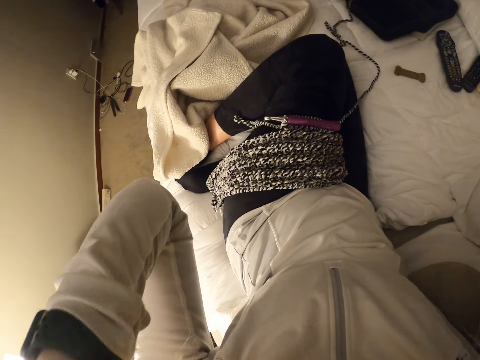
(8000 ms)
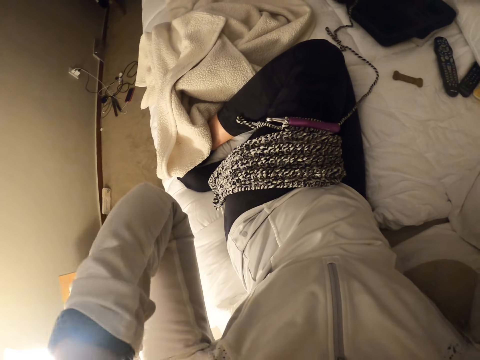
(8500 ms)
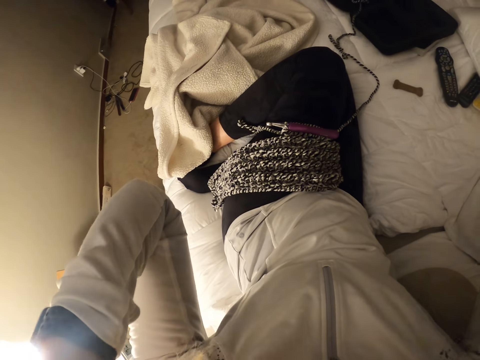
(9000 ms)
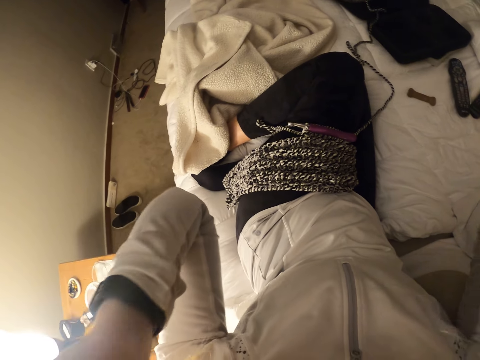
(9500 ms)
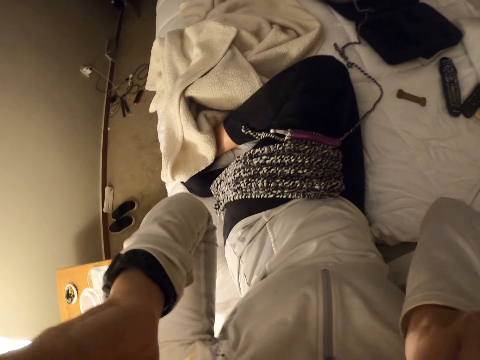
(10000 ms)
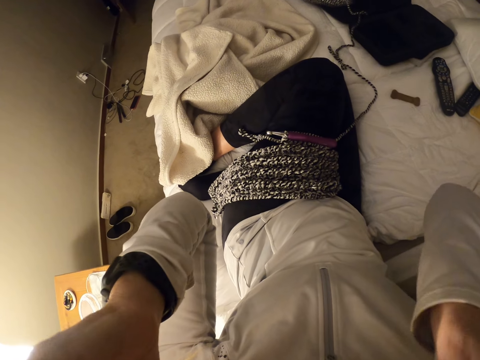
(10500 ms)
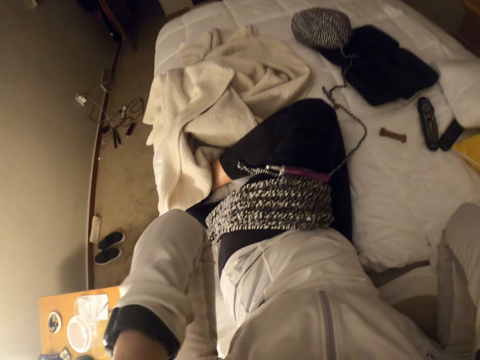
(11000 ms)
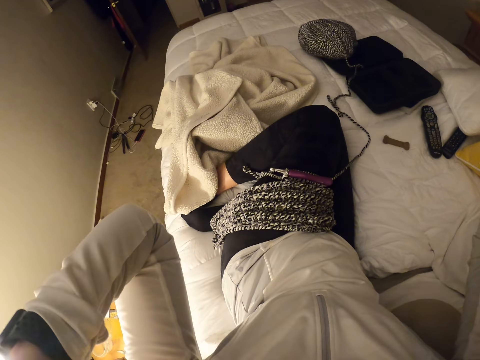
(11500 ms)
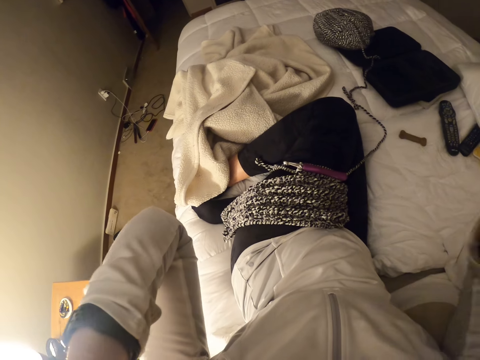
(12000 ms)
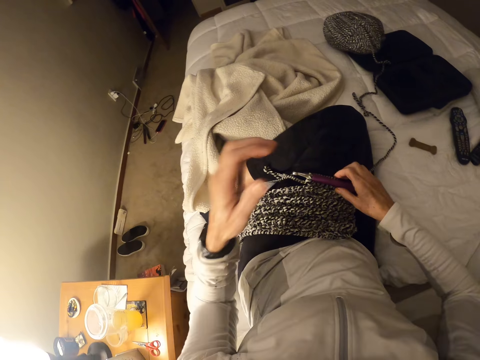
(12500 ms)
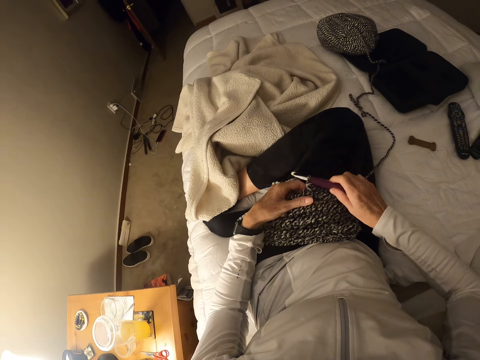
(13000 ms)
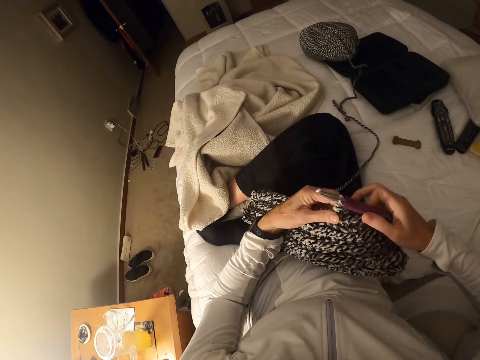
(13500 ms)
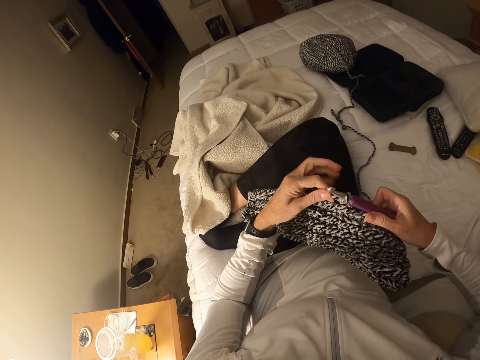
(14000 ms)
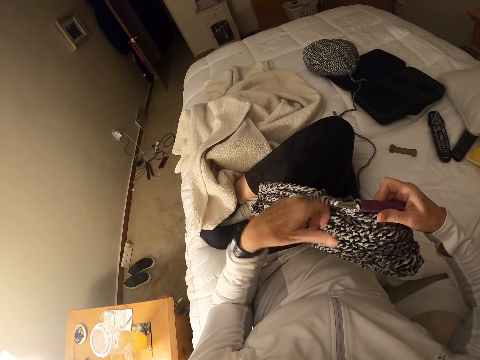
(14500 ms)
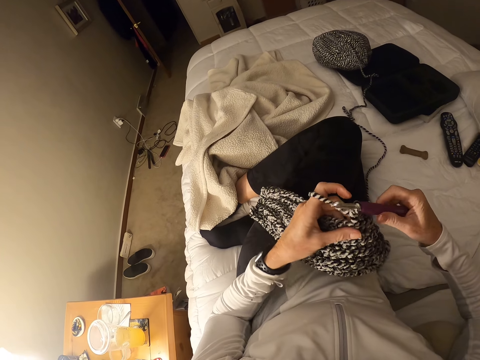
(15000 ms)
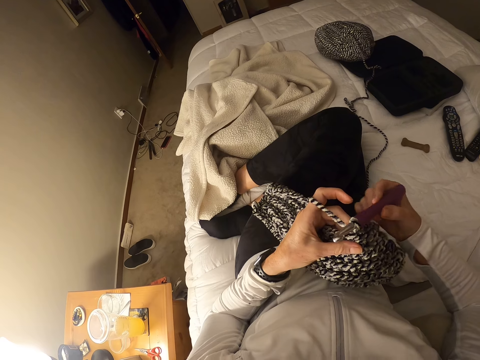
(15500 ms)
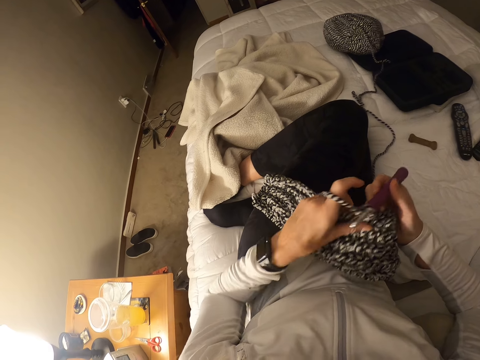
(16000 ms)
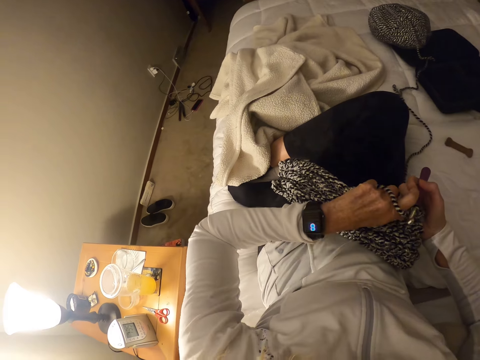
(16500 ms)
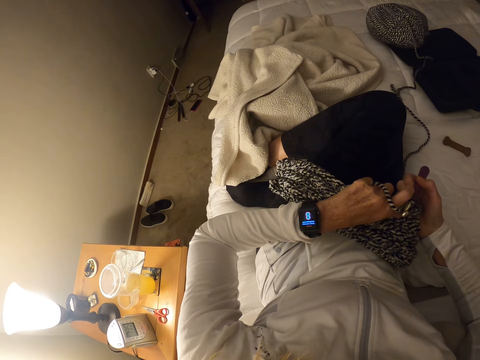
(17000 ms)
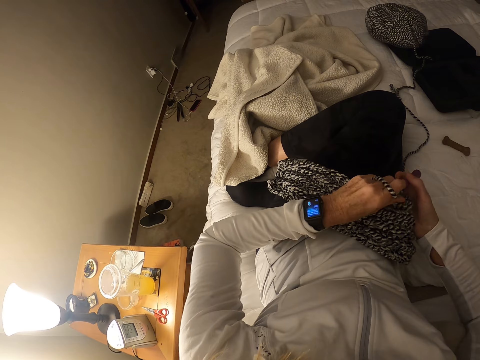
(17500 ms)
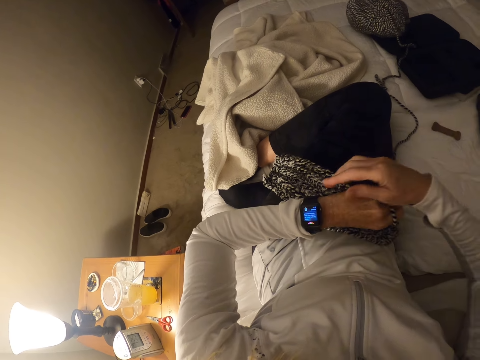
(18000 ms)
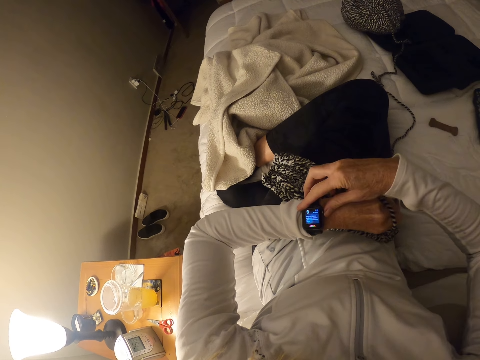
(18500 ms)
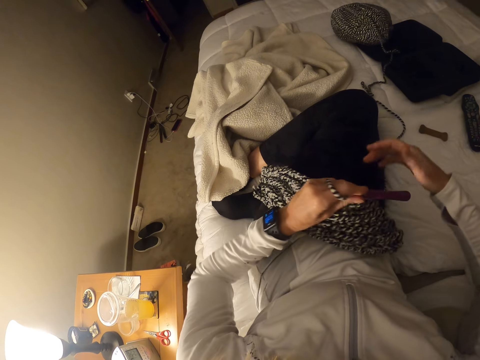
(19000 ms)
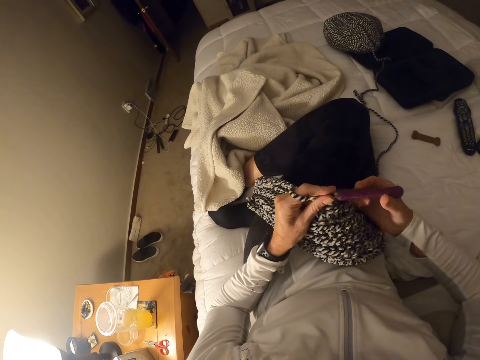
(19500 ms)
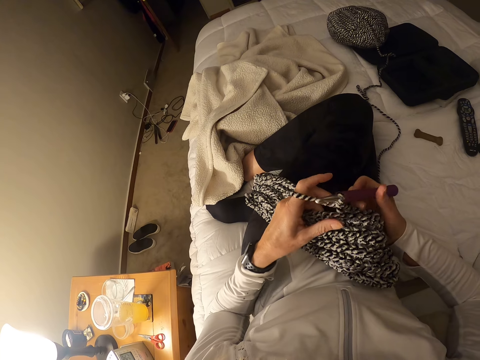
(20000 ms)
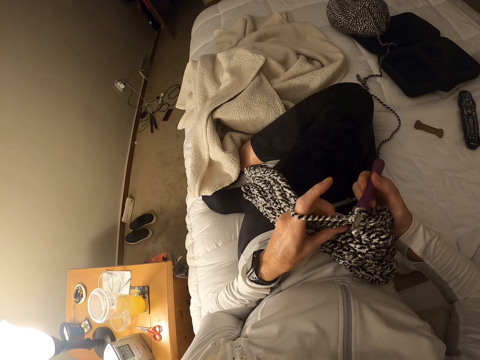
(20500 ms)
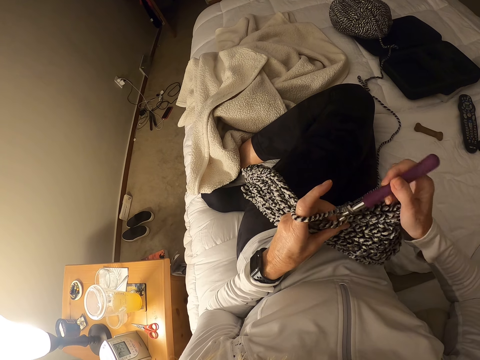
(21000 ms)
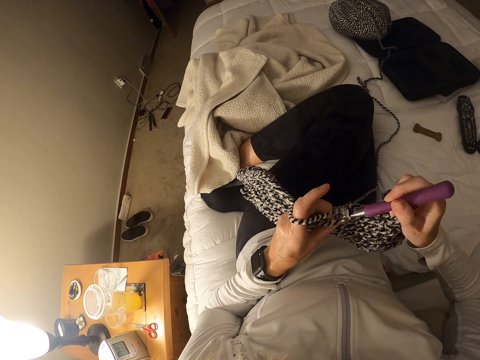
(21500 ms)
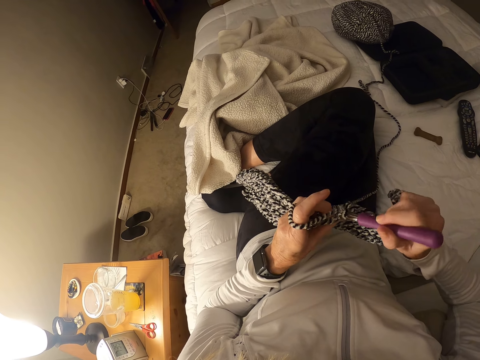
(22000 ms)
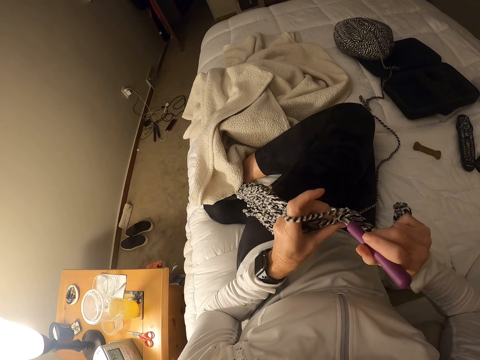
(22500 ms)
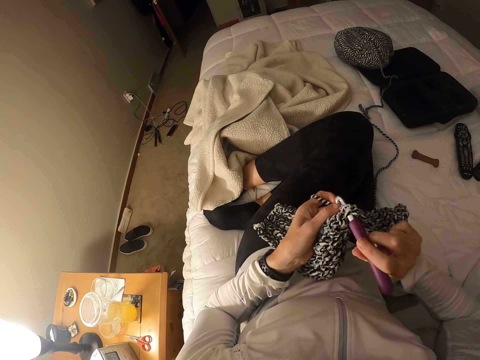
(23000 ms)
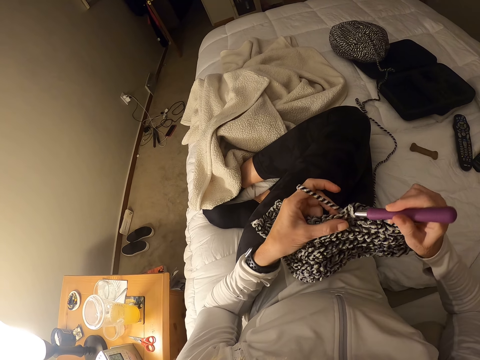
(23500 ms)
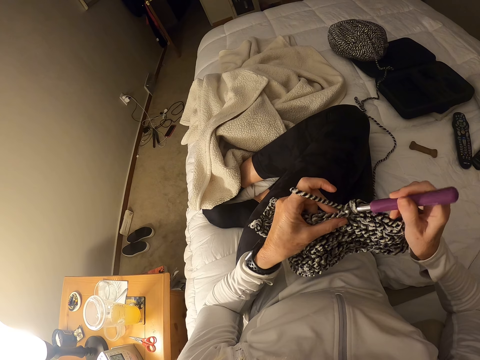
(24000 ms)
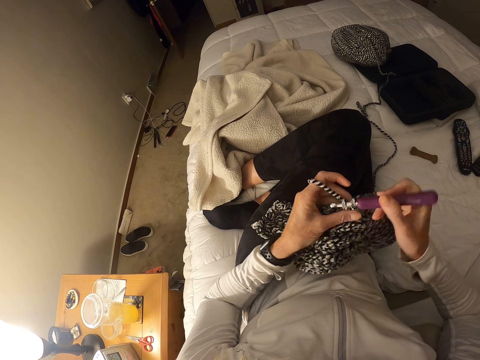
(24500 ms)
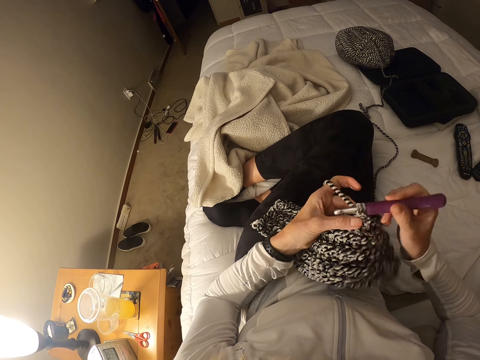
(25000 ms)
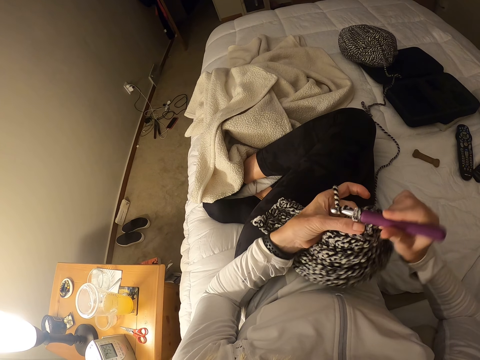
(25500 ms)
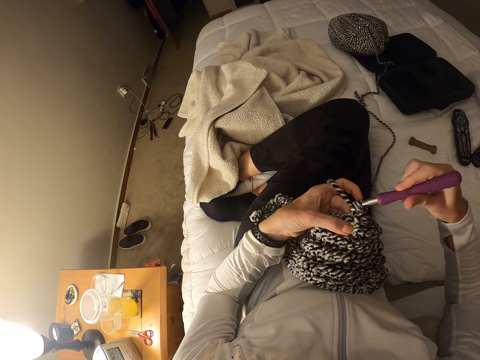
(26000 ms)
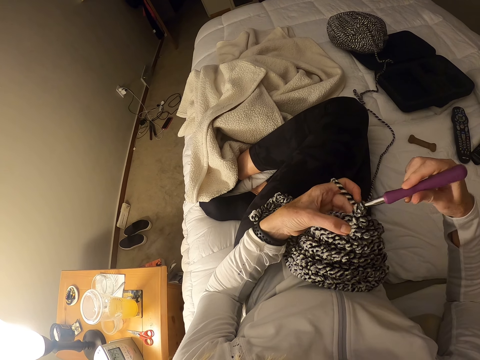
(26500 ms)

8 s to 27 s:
The camera wearer removes hair from her face with her right hand. She lowers her hands on her lap. She picks up a yarn or crochet garment on her lap with her left hand. She picks up a crochet hook on her lap with her right hand. She wraps the yarn around her left hand. She crochets the garment with the crochet hook. She looks at the watch on her left wrist. She holds the crochet hook with her left hand. She presses a button on the watch with her right hand. She sets the time. She collects the crochet hook from her left hand with her right hand. She crochets the garment with the crochet hook.

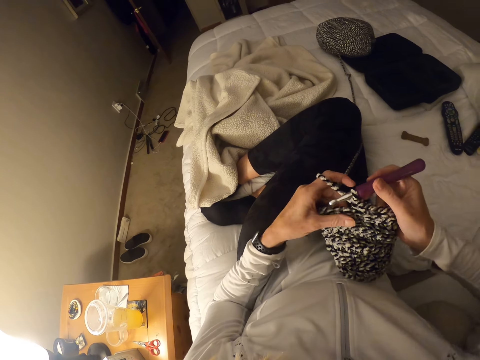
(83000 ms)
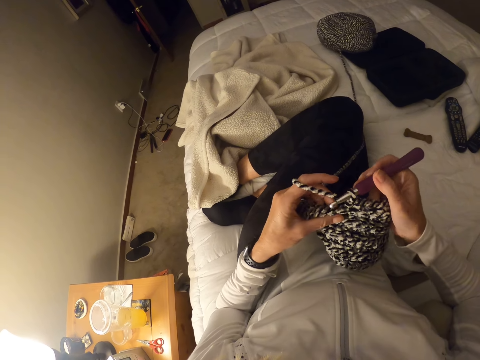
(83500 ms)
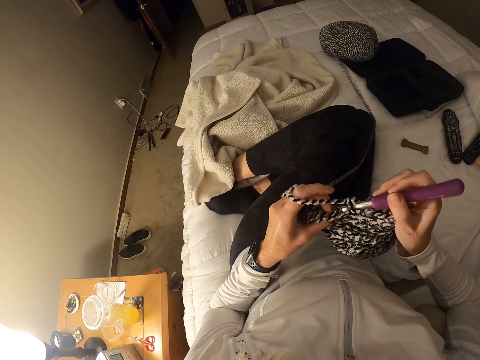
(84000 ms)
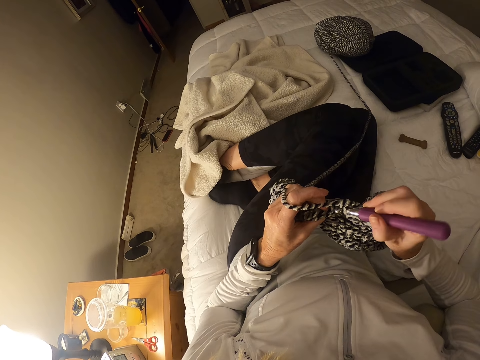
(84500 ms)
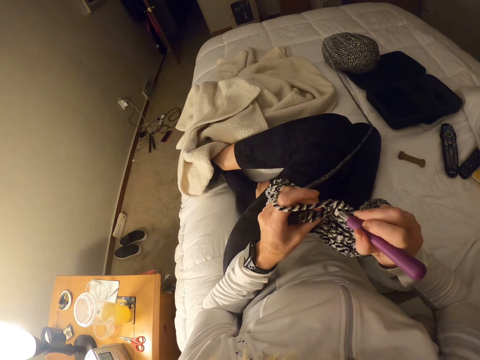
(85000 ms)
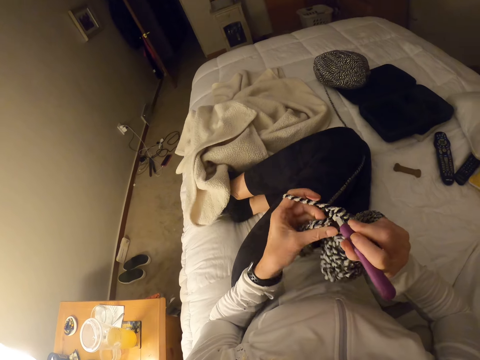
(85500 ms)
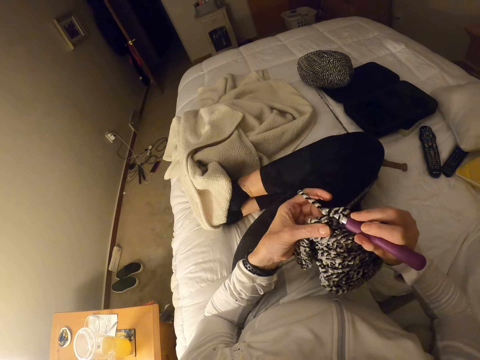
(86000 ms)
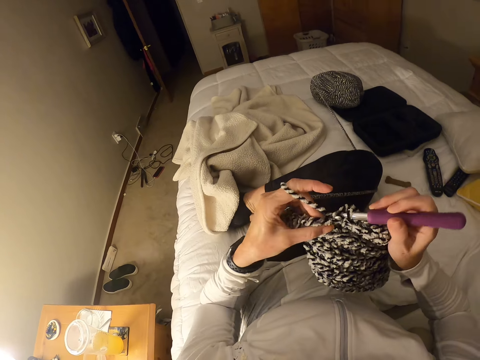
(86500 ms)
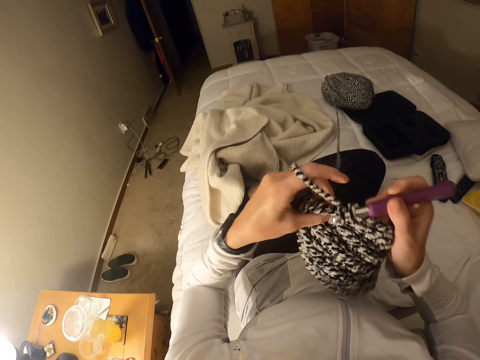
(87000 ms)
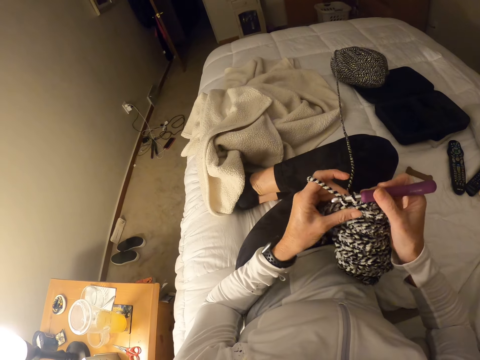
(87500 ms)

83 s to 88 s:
The camera wearer moves their legs. They crochet a garment with a crochet hook.
